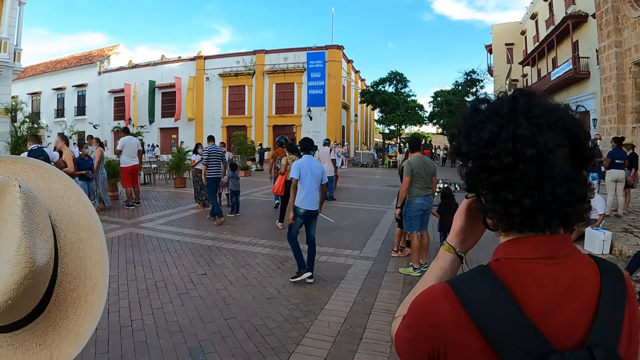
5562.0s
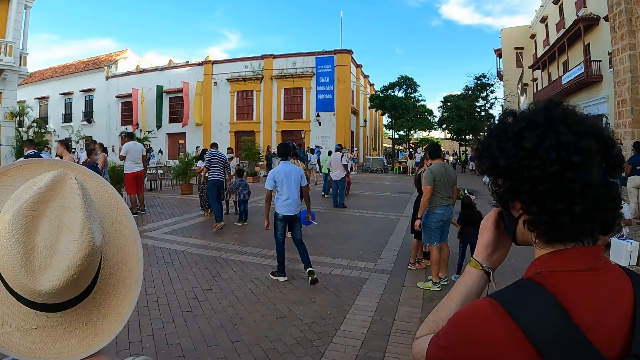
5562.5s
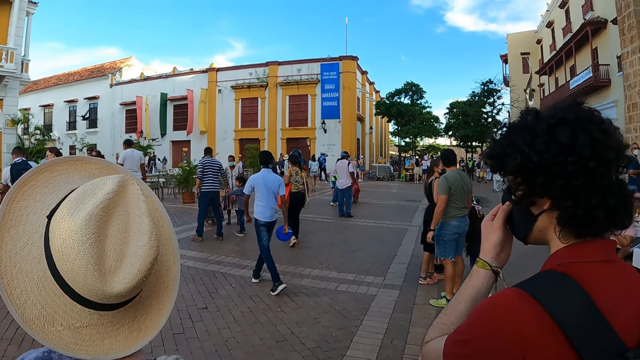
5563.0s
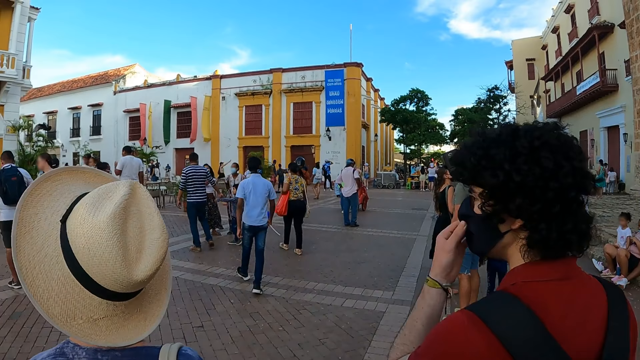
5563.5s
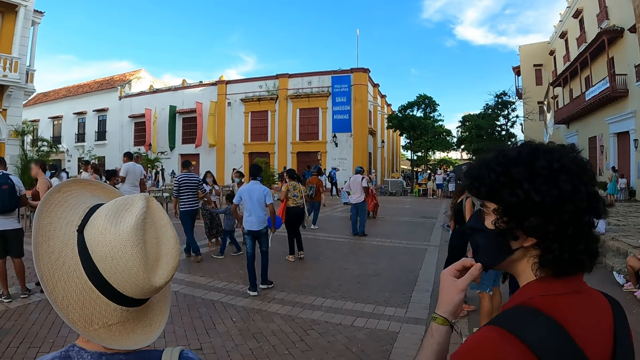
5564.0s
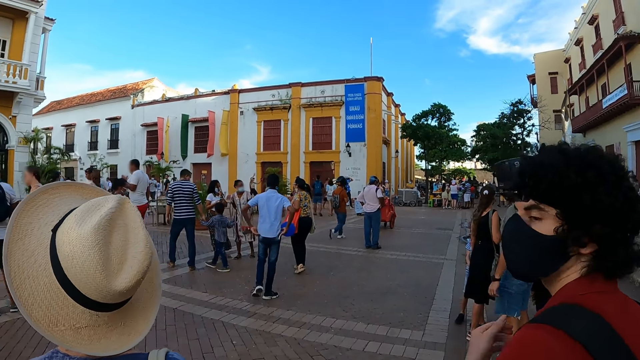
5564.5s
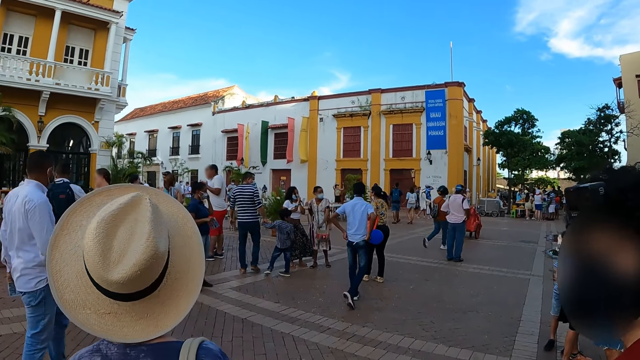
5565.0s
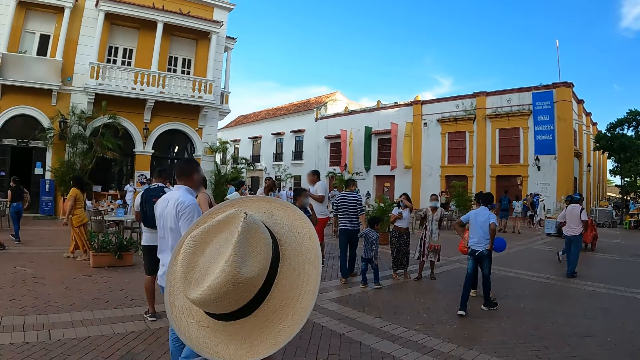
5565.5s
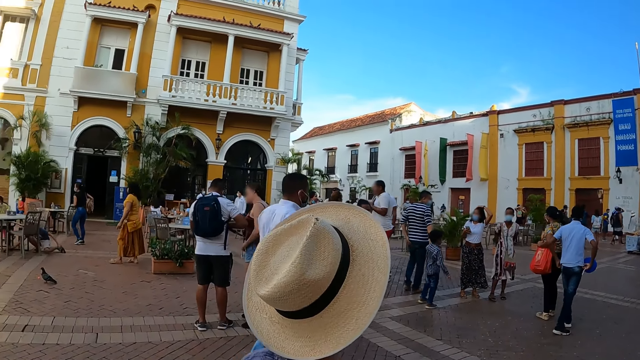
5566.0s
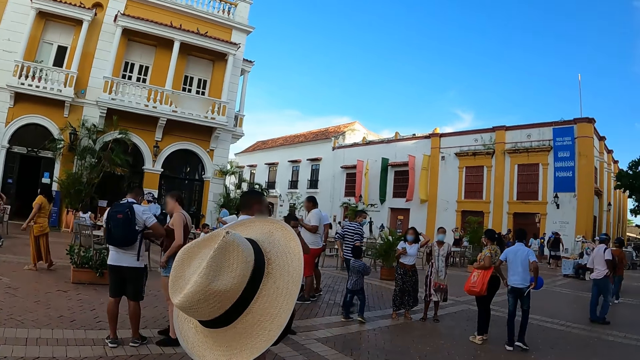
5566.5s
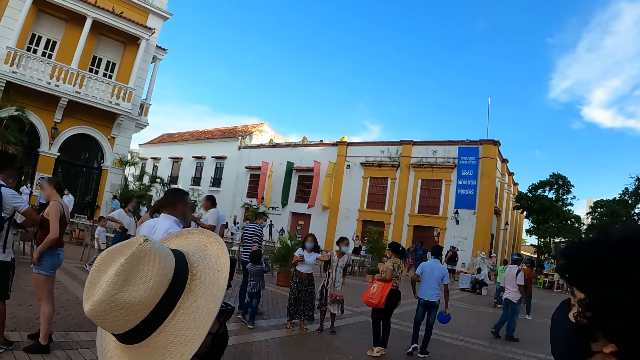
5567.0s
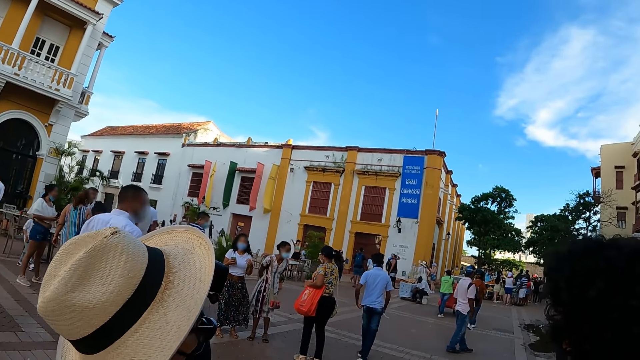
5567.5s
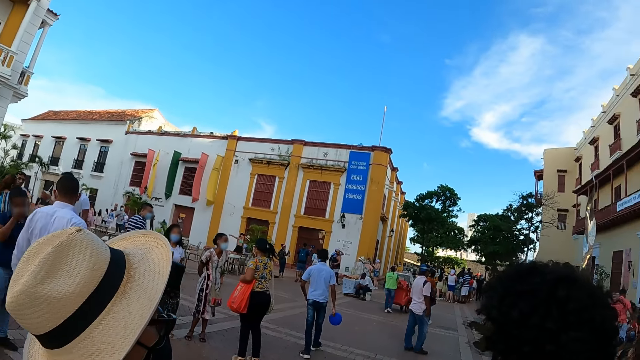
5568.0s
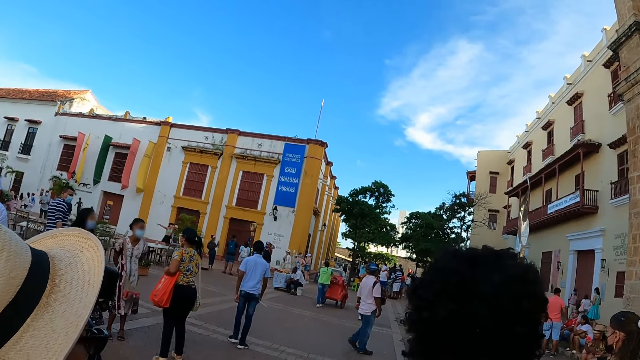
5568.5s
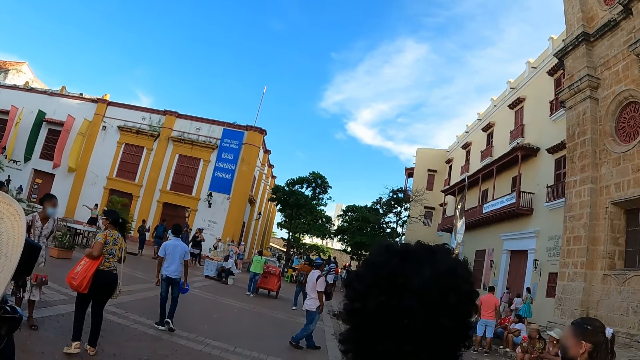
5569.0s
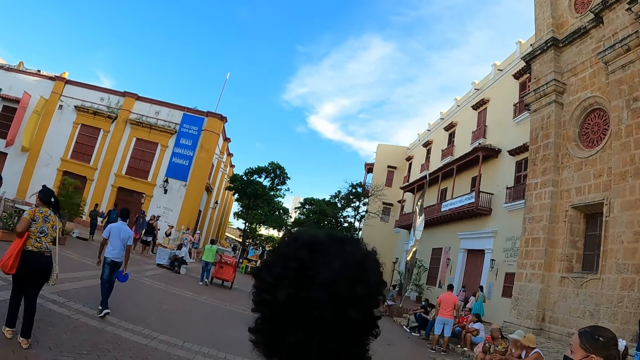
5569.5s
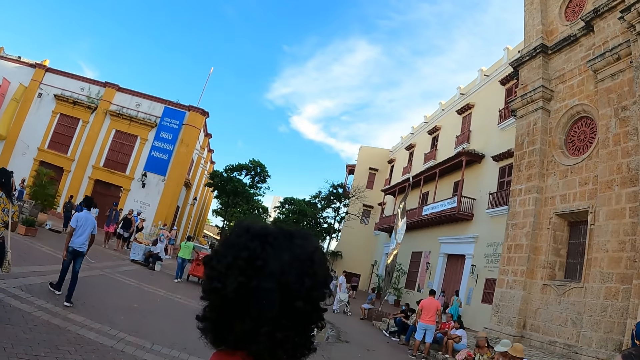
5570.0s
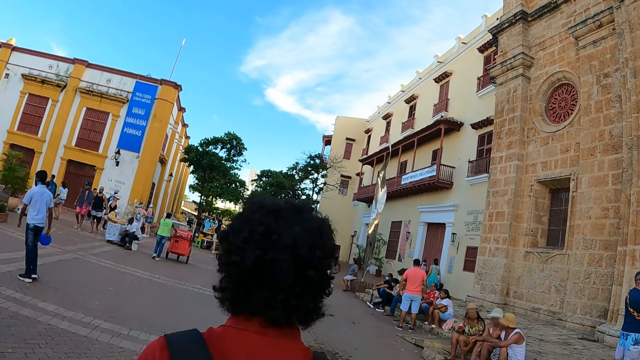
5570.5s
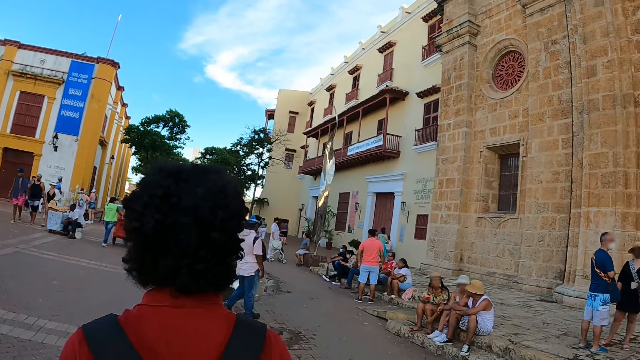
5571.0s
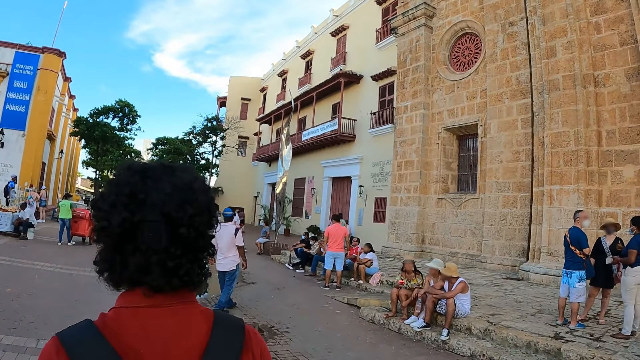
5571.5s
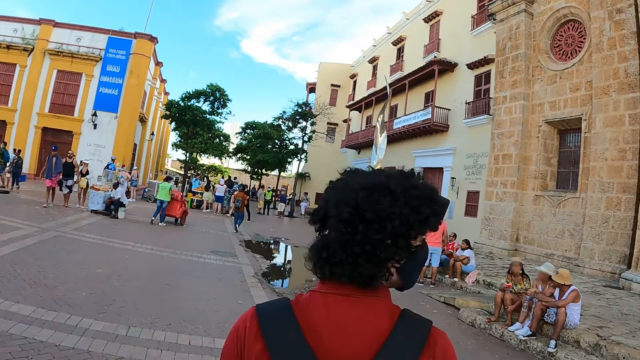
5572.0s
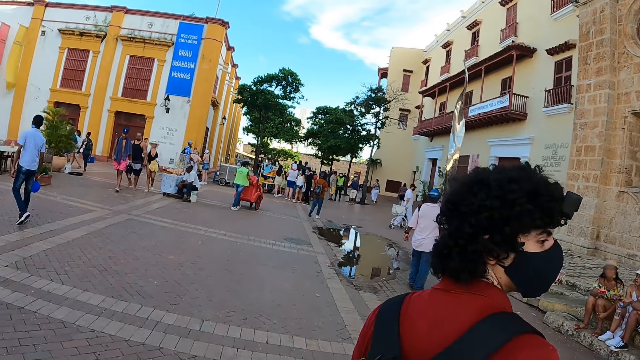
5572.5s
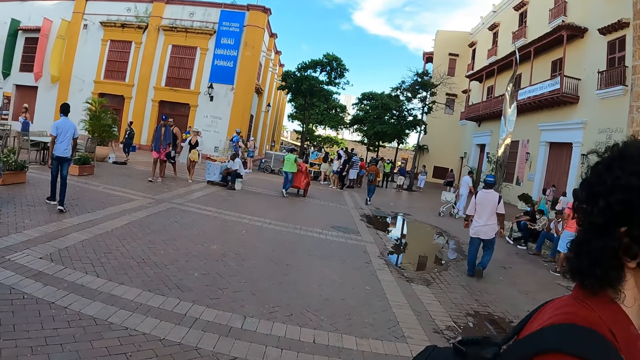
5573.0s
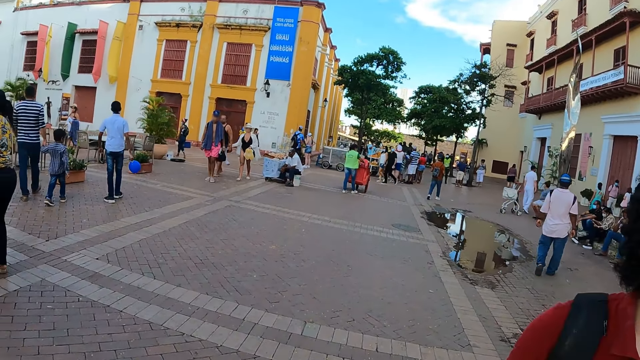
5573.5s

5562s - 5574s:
A man adjusts a face mask. The man looks at the camera wearer. The camera wearer walks forward.

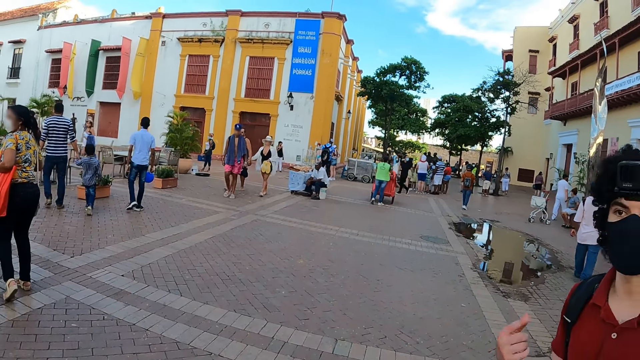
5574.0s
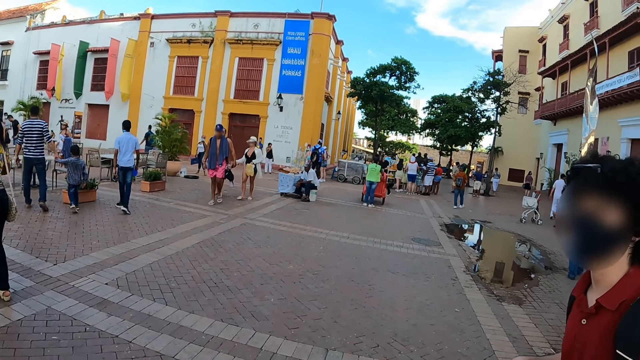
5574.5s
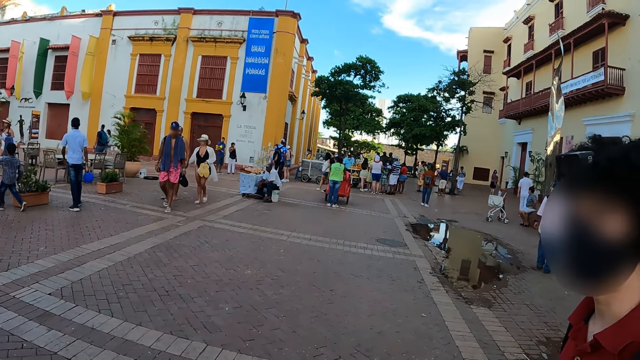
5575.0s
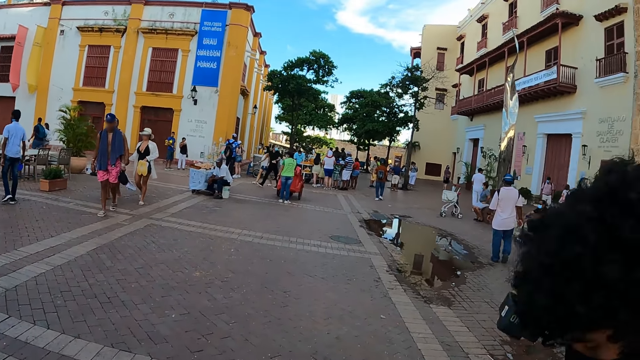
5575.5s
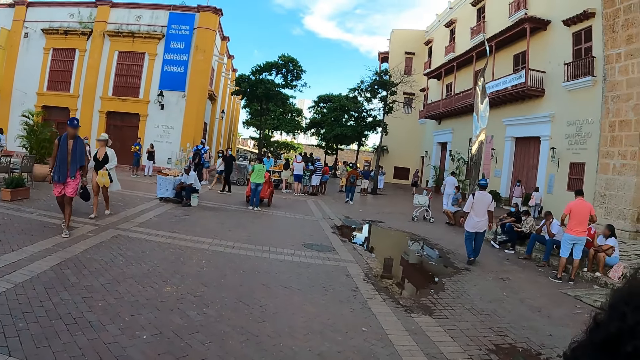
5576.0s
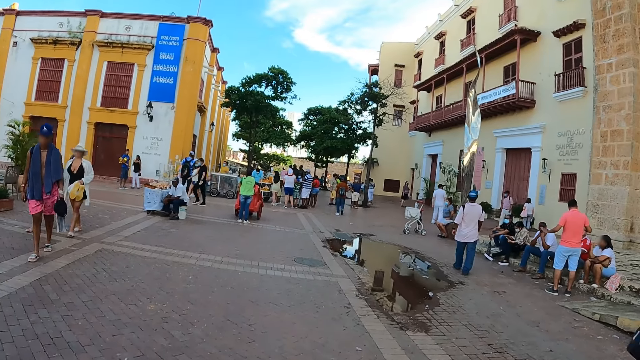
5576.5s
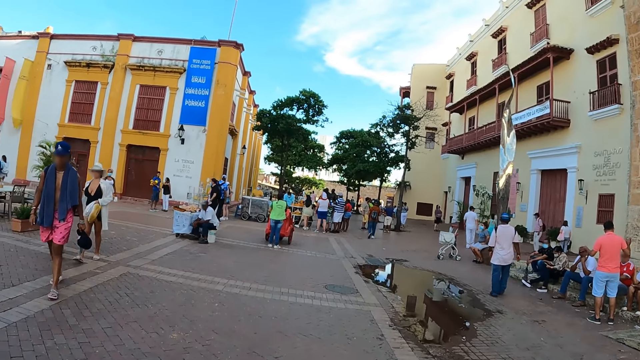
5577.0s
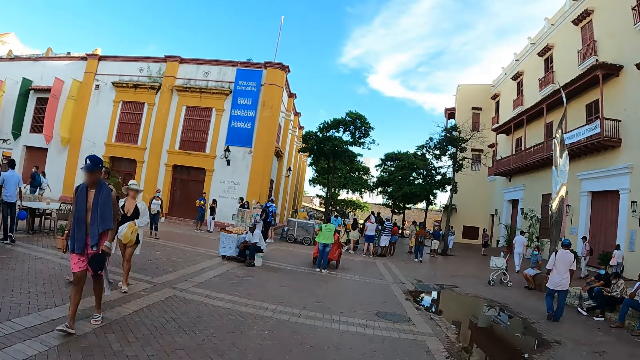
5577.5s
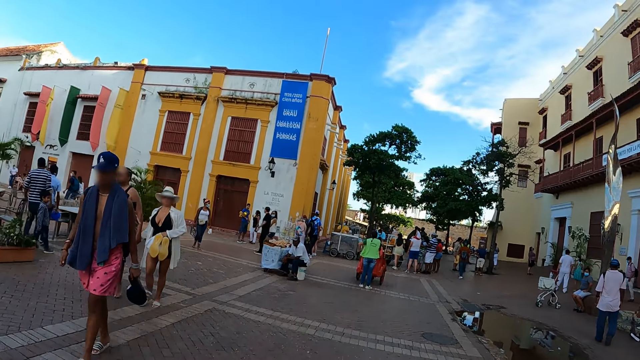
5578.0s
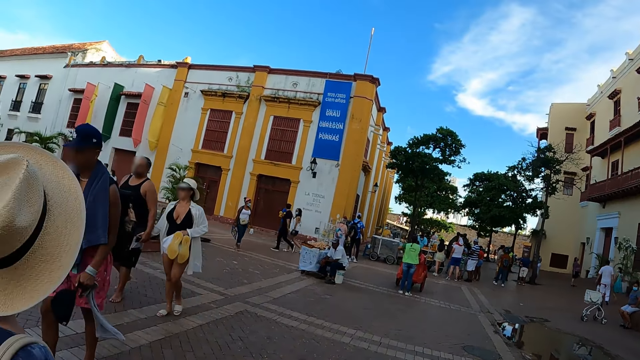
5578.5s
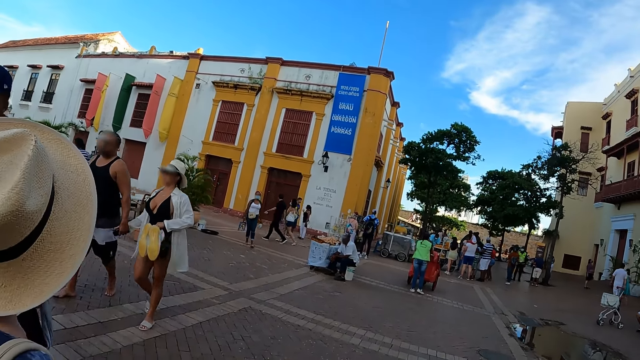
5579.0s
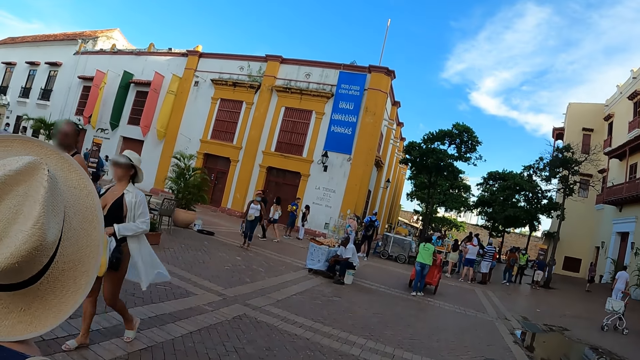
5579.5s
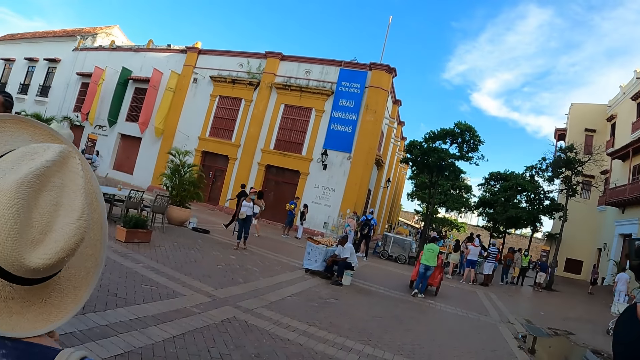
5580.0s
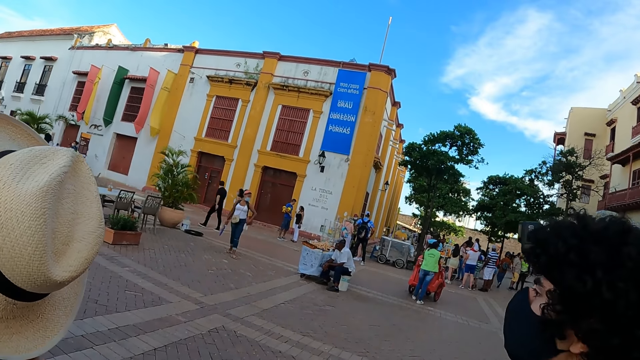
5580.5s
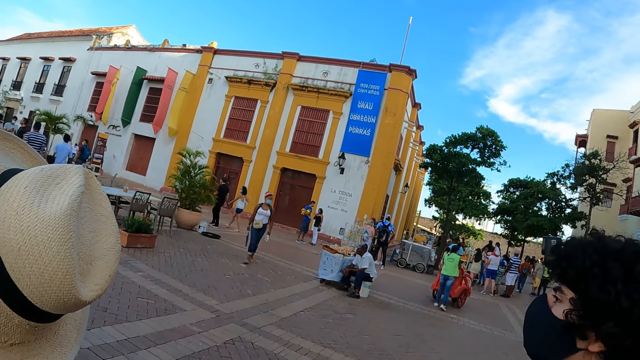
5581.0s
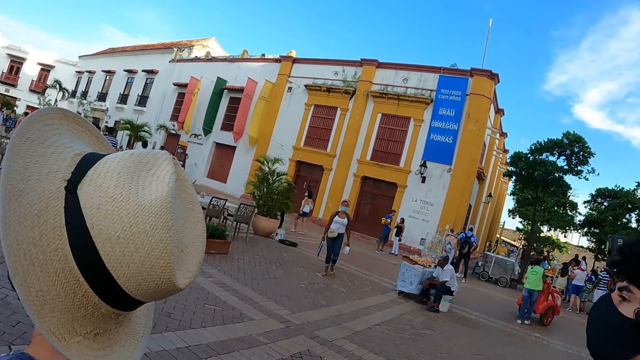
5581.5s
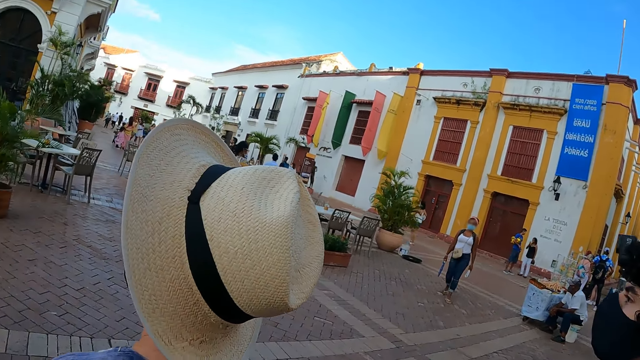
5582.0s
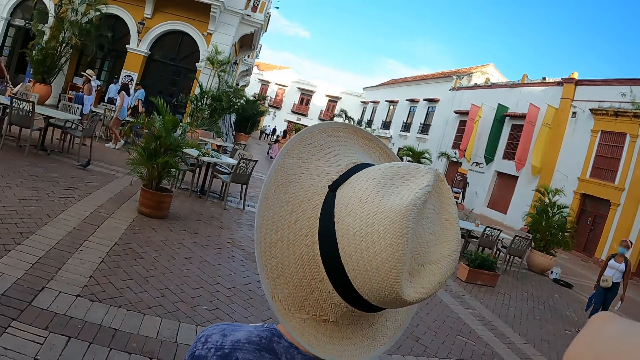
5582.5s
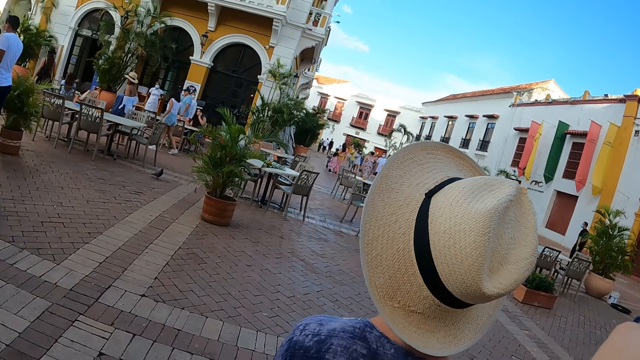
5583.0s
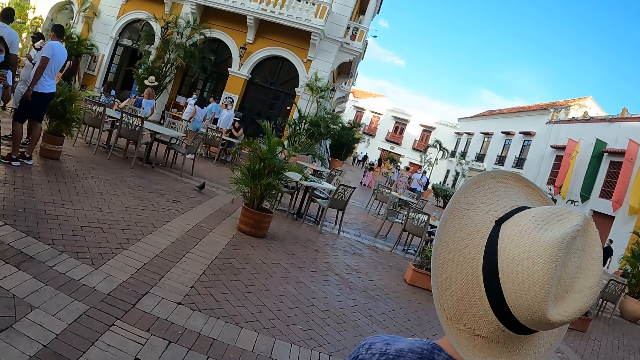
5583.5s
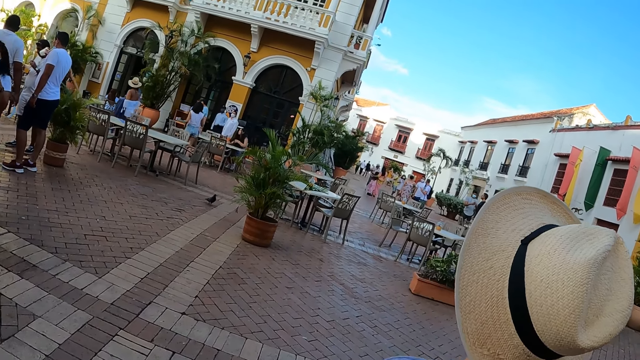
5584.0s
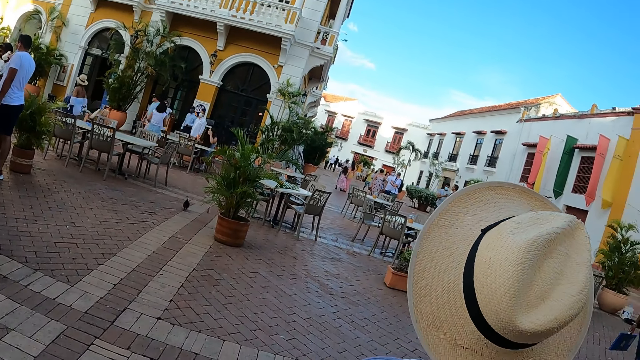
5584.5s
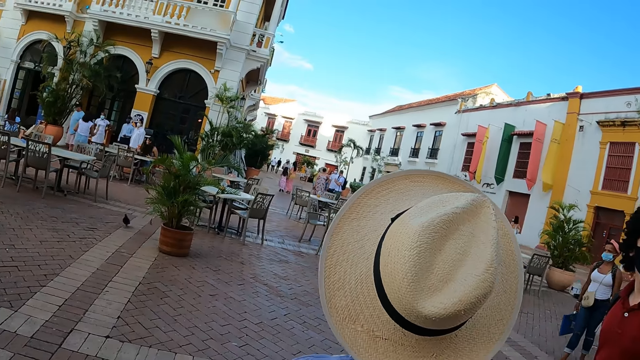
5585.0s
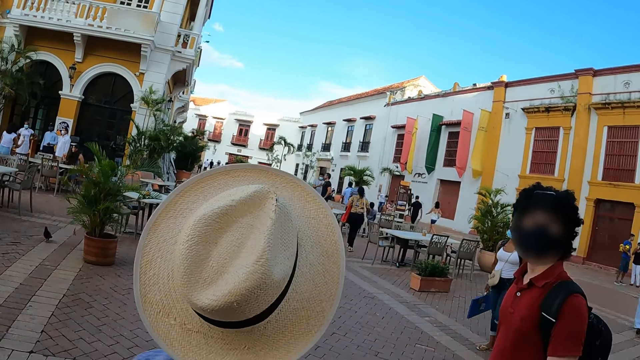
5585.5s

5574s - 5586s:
The camera wearer looks around the pathway. They walk forward. A woman looks at a building on the left.
